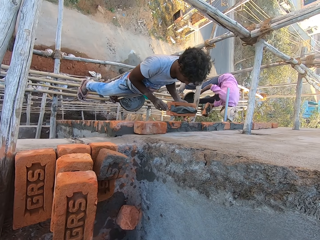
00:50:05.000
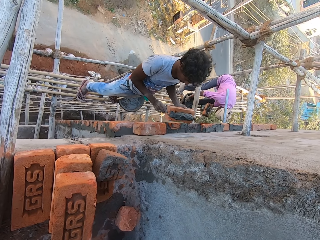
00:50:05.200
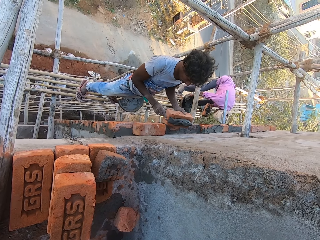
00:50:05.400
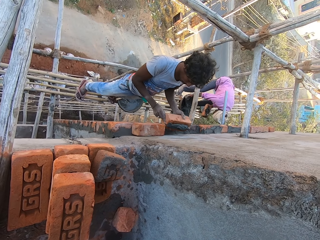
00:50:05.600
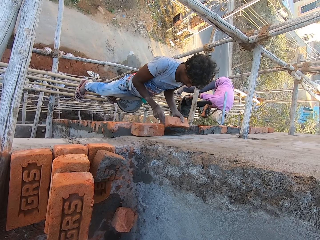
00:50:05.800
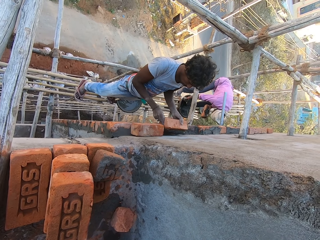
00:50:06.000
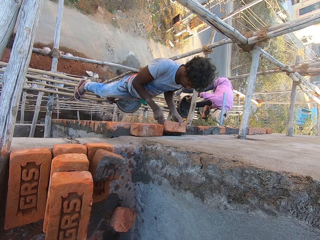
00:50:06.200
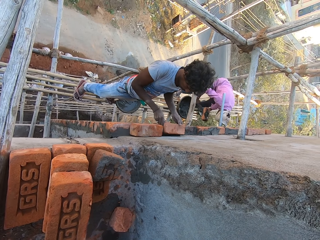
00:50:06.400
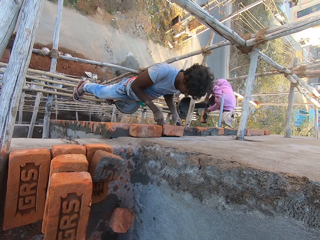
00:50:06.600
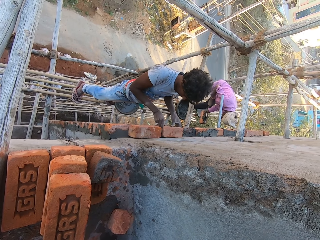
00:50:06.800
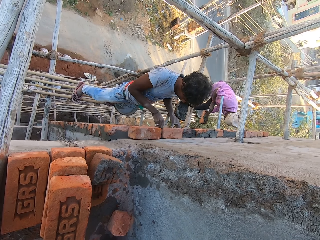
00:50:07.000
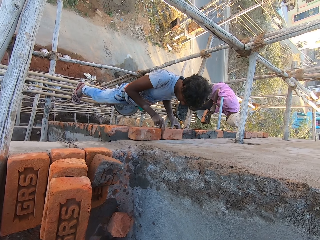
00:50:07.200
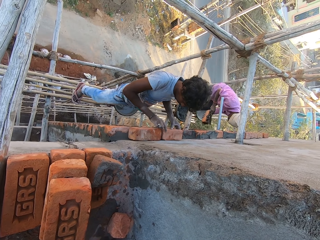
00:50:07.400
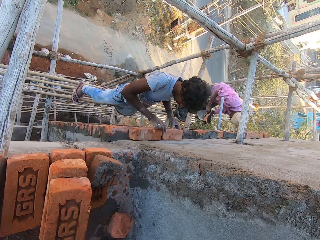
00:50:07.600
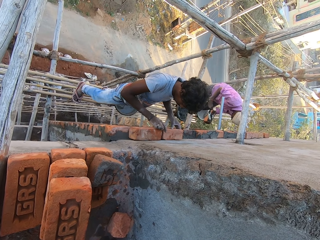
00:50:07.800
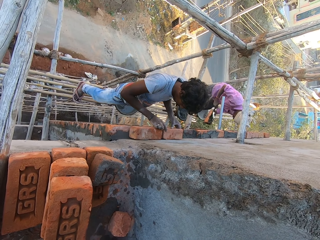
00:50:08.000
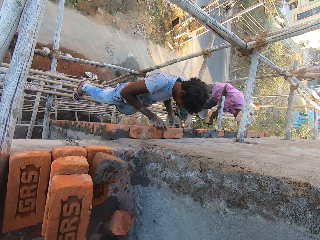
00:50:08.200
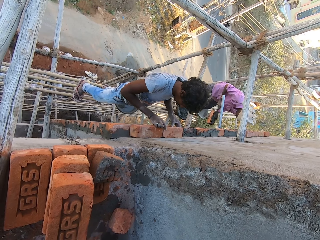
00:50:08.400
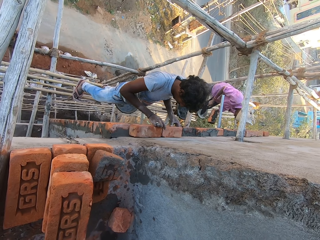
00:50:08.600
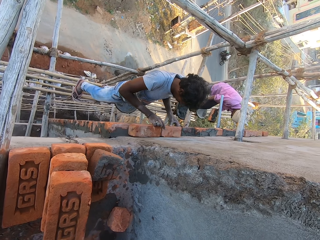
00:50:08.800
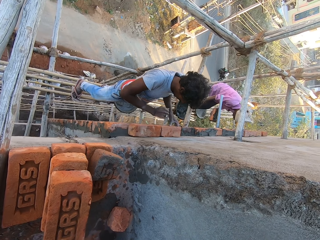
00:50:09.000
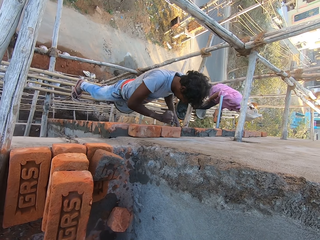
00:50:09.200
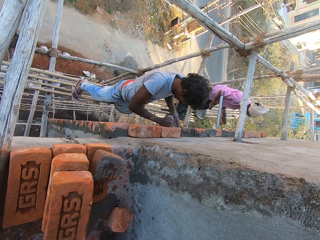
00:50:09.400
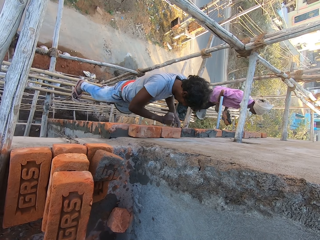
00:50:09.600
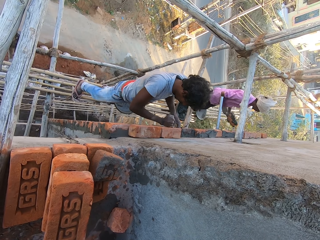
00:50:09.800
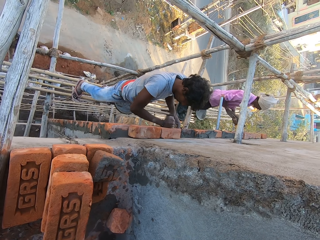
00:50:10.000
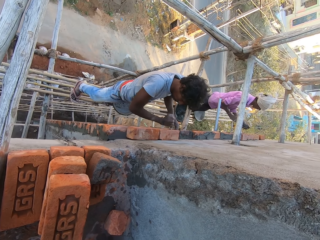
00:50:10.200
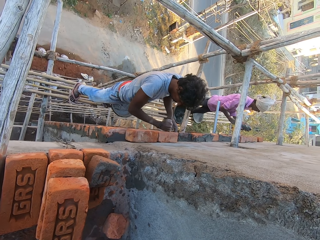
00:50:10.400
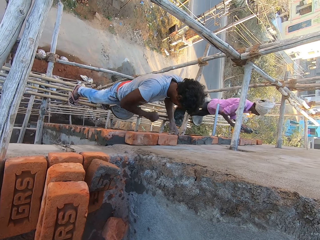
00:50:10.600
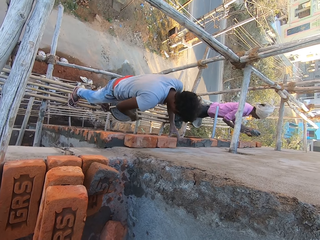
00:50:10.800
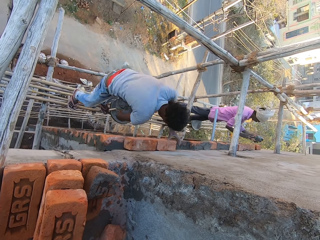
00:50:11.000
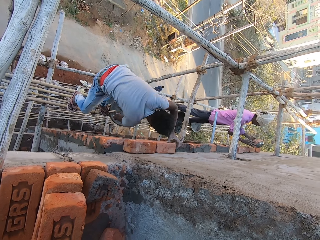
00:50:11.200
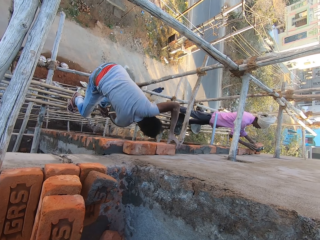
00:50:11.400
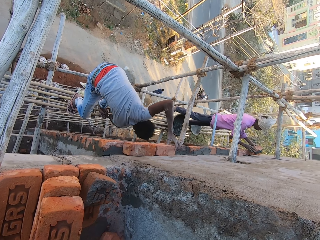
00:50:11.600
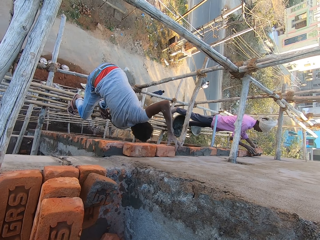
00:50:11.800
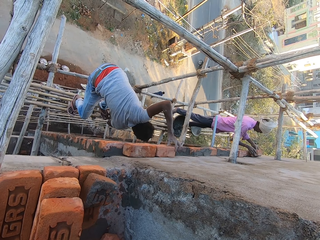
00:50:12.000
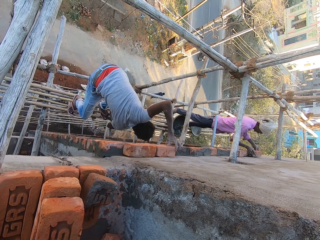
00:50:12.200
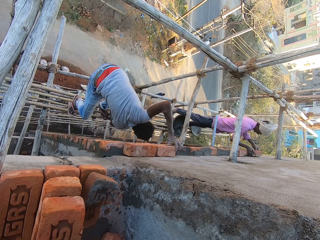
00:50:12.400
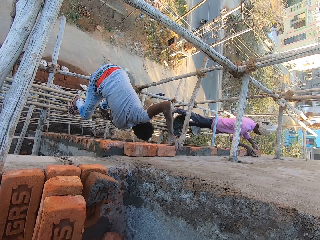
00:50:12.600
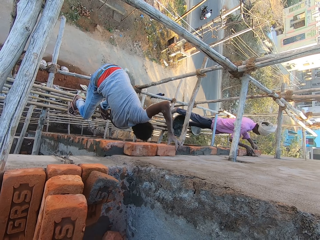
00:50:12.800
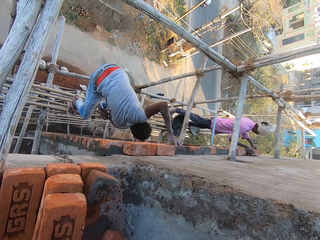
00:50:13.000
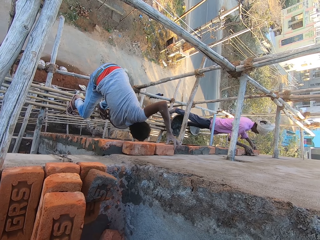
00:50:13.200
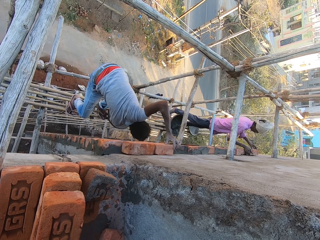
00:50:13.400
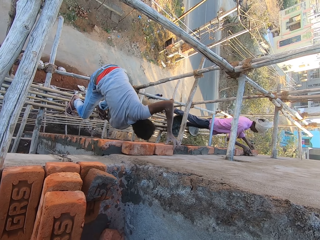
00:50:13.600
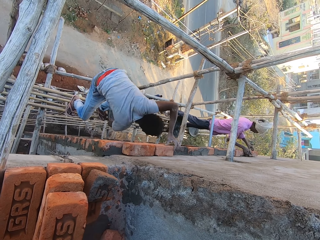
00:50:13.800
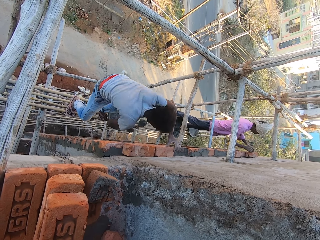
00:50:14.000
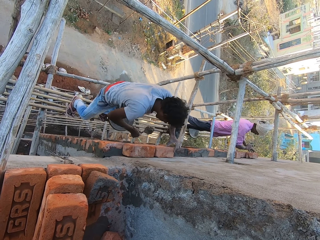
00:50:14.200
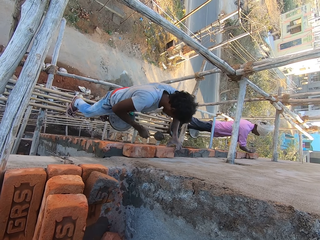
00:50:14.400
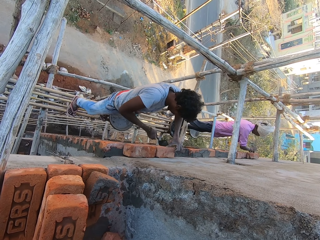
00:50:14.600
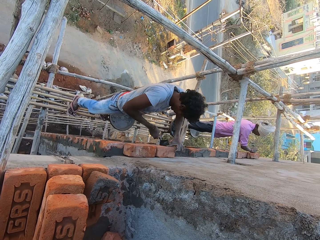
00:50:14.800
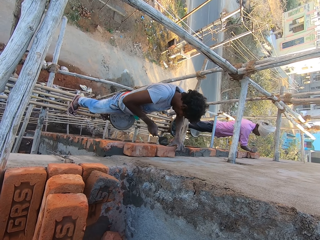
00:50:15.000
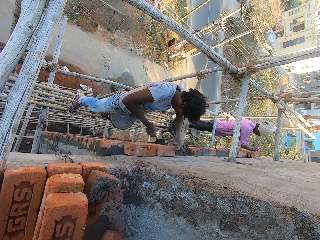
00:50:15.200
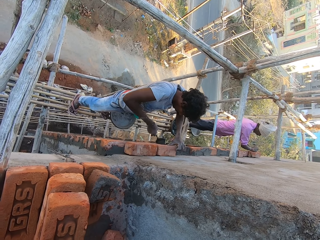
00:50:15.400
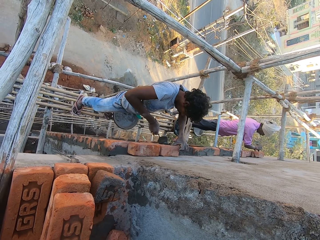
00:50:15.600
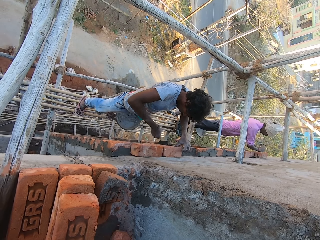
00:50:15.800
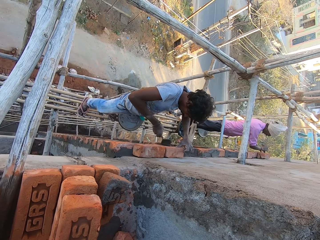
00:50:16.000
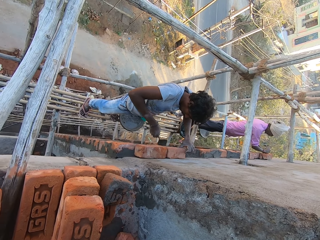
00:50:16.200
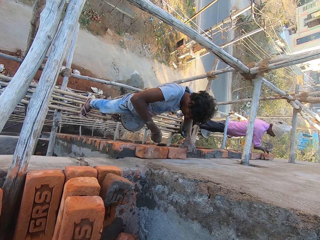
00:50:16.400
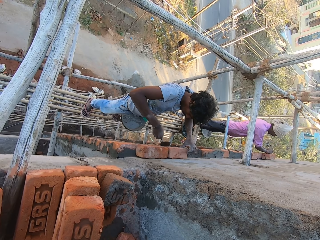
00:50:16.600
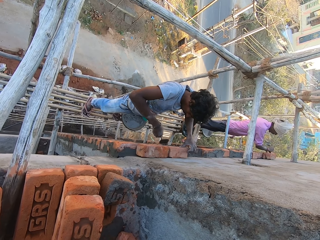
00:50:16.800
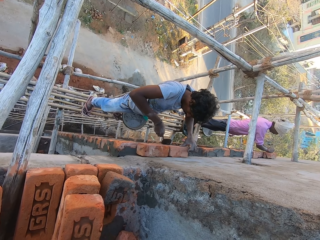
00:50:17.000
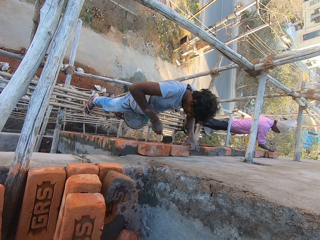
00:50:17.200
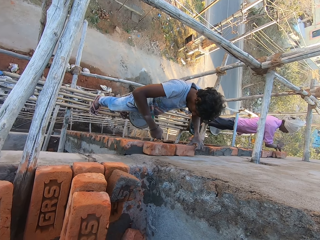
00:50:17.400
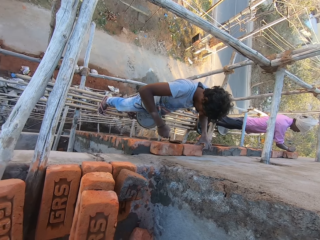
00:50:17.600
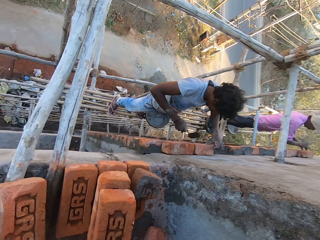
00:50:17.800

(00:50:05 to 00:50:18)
A man takes cement paste from the construction pan on the bundle of bamboo sticks with the hand trowel in his right hand. Another man puts the brick on the wall with both hands. The first man puts the cement paste from the hand trowel on the brick in his left hand with his right hand. The first man drops the hand trowel in the construction pan on the bundle of bamboo sticks with his right hand. The other man hits the brick on the wall with his right hand. The other man fixes the brick stone. The other man takes the hand trowel from the construction pan on the bundle of bamboo sticks with his right hand. The first man puts the brick on the wall with both hands. The other man takes cement paste from the construction pan on the bundle of bamboo sticks with the hand trowel in his right hand. The first man hits the brick on the wall with his right hand. The other man puts the cement paste from the hand trowel on the brick on the wall with his right hand and plasters the cement paste on the brick with the hand trowel in his right hand.

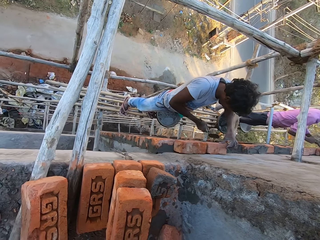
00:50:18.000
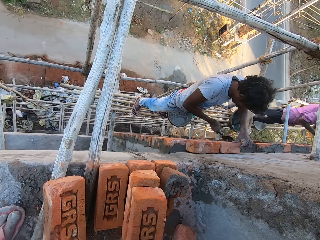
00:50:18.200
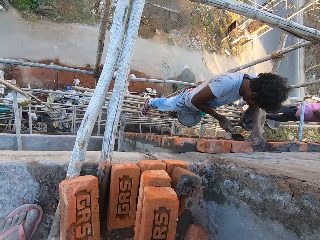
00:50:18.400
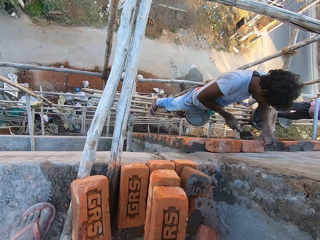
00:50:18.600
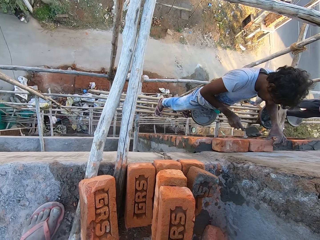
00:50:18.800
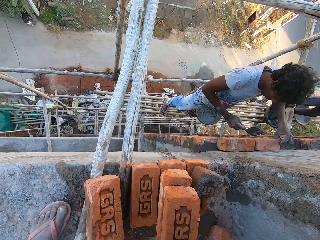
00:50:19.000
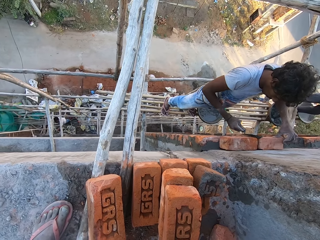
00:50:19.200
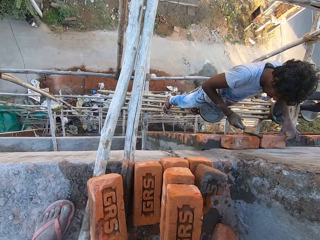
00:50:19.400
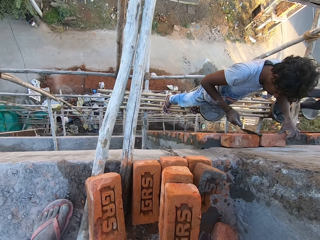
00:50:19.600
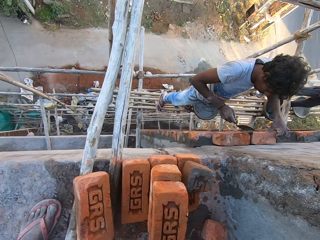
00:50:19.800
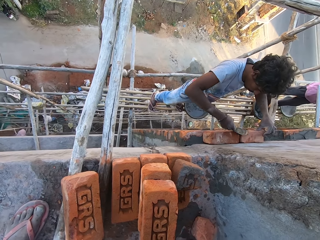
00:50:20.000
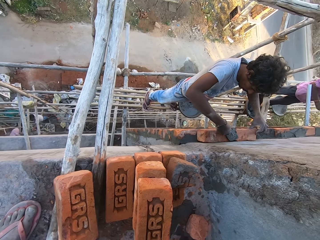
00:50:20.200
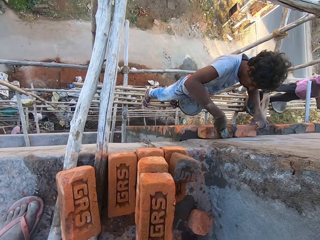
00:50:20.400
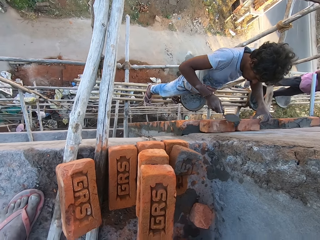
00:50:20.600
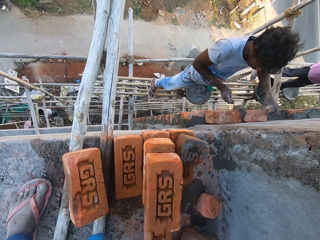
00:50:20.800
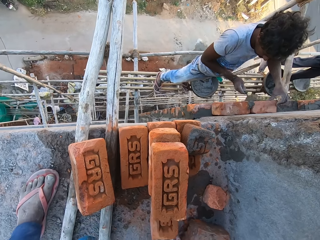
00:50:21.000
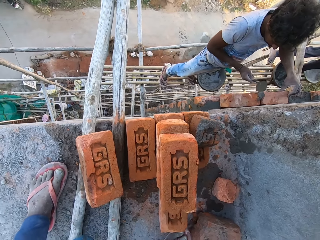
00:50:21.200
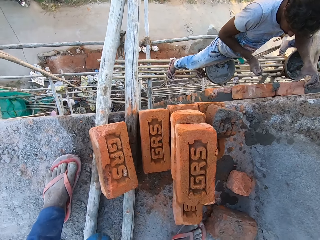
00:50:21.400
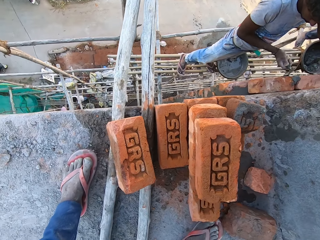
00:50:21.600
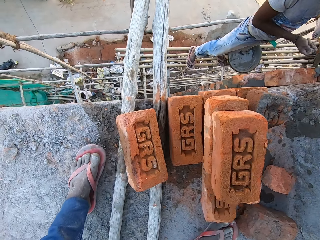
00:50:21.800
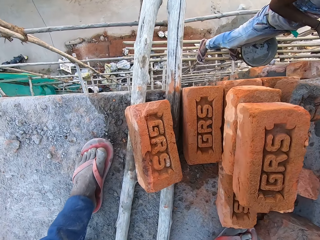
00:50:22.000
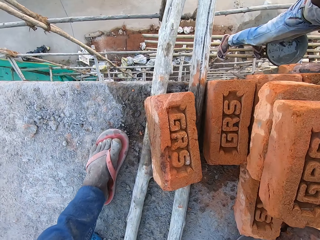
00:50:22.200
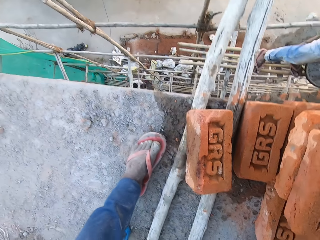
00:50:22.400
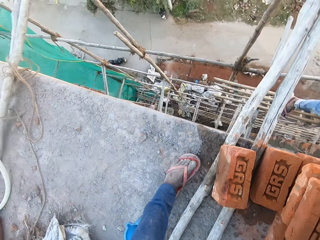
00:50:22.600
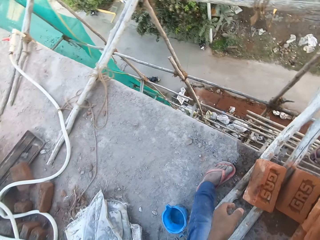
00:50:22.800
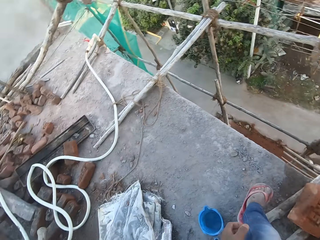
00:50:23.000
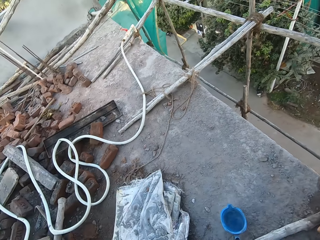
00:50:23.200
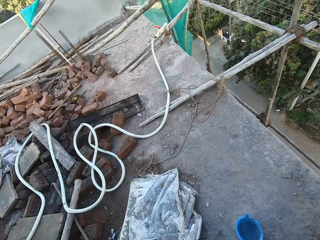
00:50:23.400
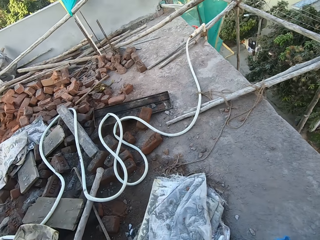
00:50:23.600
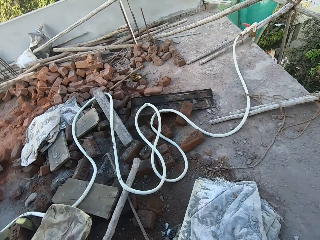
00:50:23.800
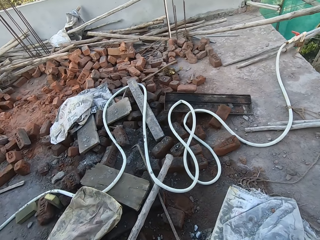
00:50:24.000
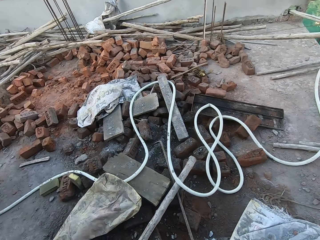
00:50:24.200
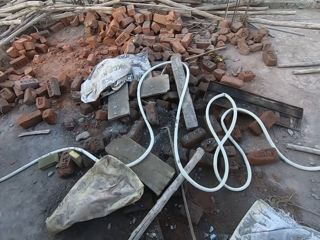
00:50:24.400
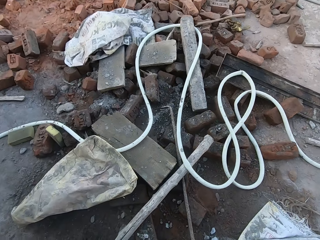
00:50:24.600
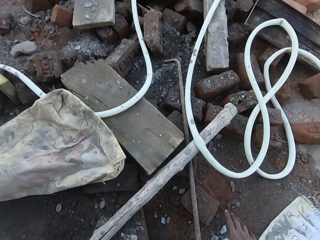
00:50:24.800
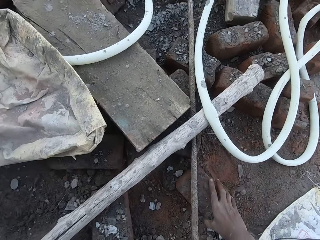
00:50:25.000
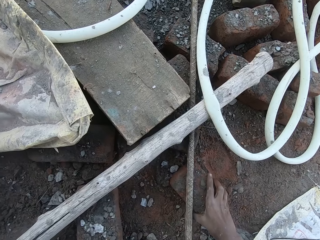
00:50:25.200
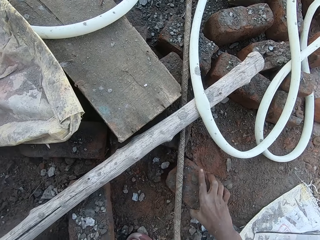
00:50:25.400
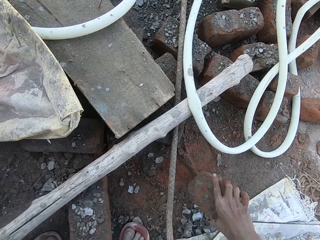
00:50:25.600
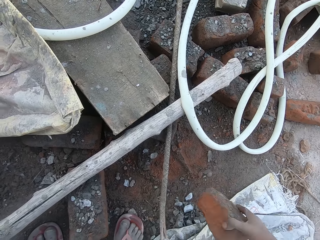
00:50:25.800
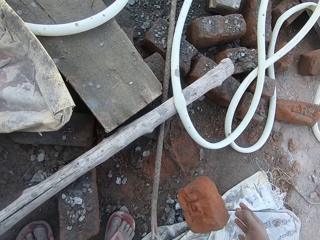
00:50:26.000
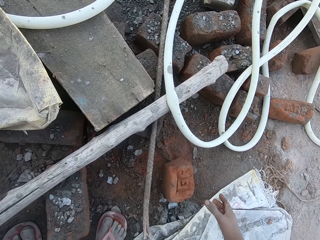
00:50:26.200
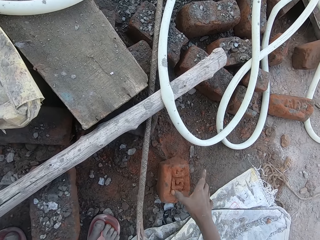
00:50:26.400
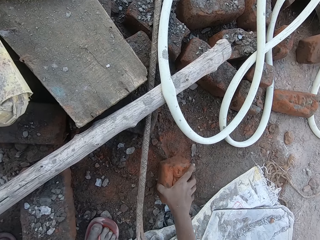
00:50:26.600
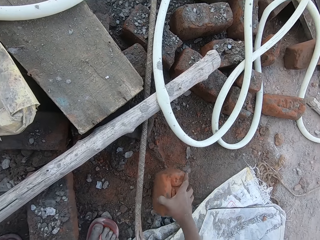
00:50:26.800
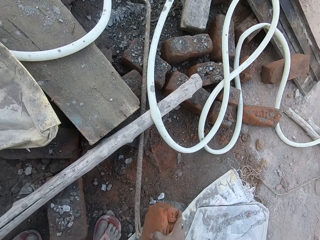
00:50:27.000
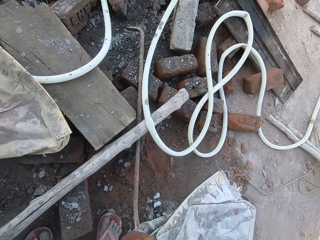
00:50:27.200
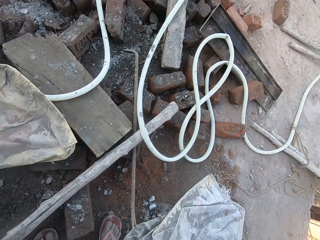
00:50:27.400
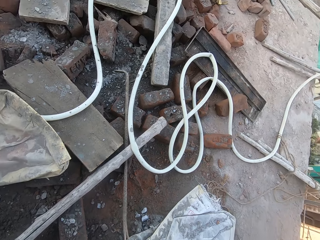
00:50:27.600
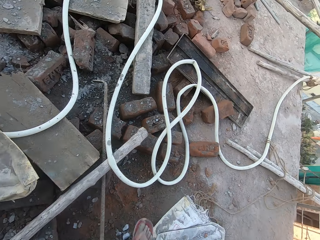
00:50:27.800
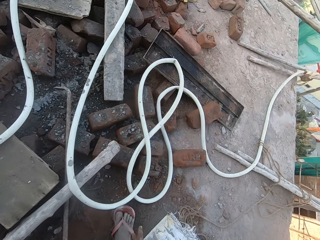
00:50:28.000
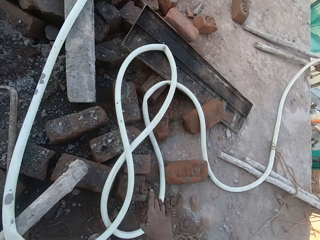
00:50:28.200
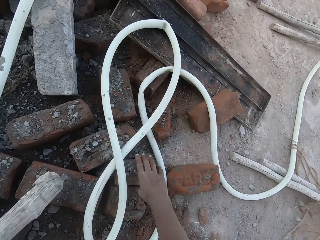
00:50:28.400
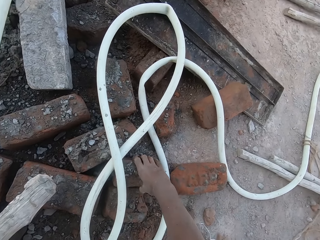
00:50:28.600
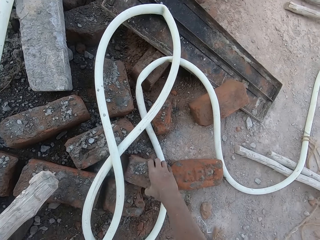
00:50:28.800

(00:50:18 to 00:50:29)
A man interacts with the camera wearer. The camera wearer walks. He takes a brick from the floor with his right hand. He drops the brick on the floor with his right hand. He takes the brick from the floor with his right hand. He takes the brick from the floor with his right hand again.
